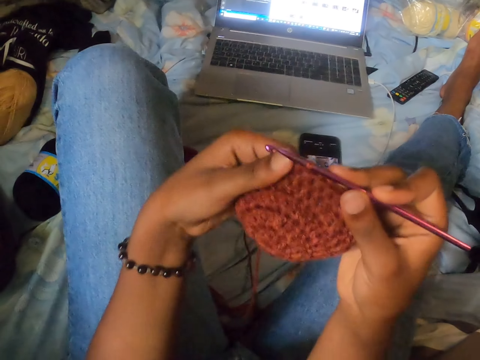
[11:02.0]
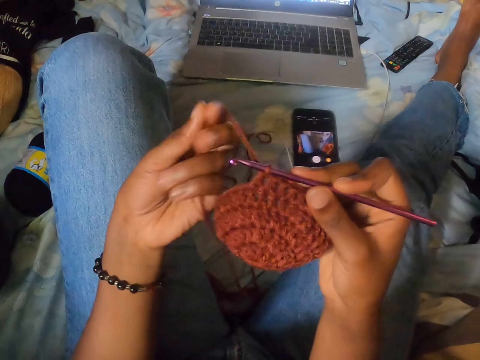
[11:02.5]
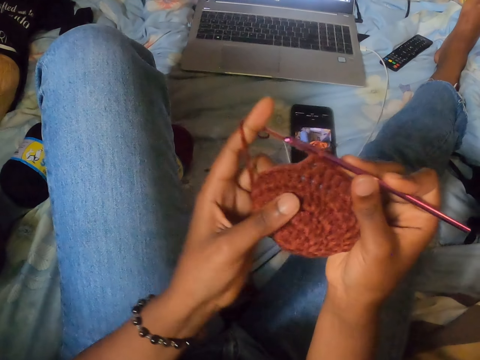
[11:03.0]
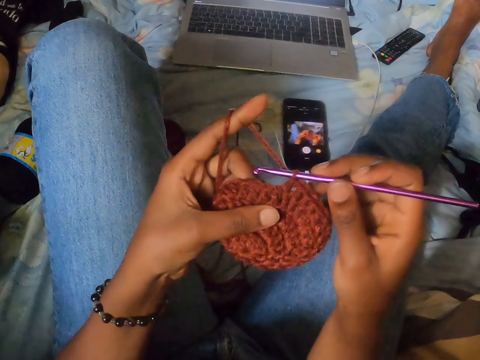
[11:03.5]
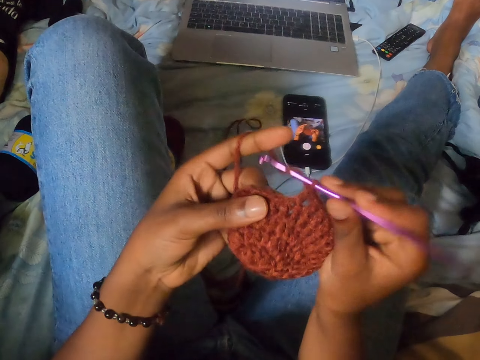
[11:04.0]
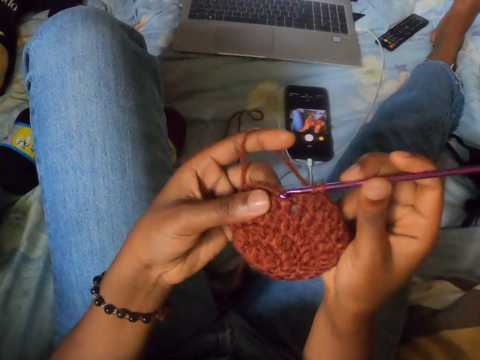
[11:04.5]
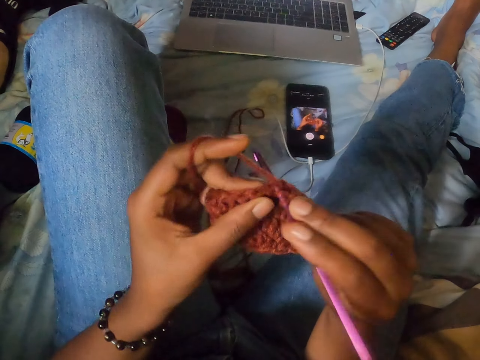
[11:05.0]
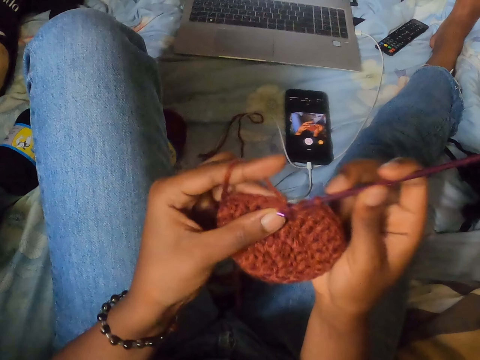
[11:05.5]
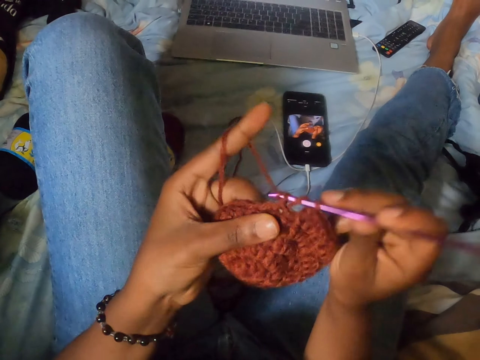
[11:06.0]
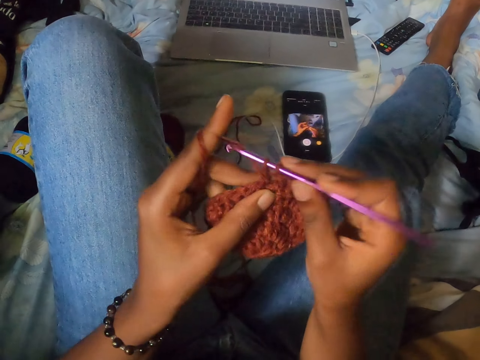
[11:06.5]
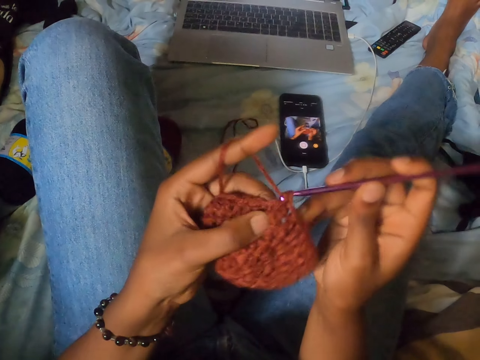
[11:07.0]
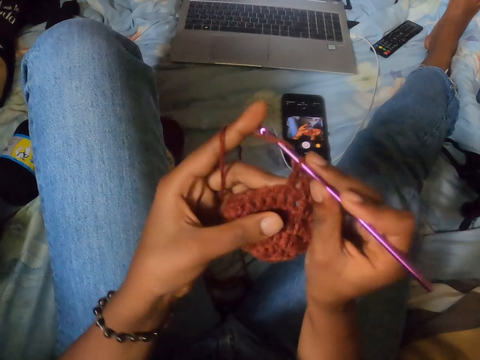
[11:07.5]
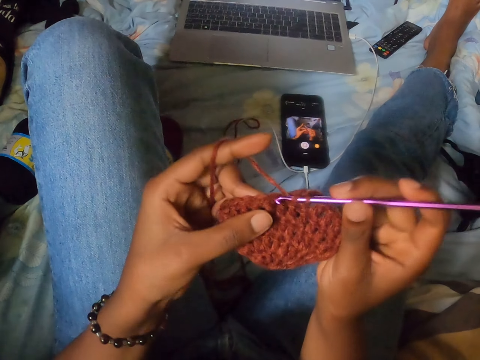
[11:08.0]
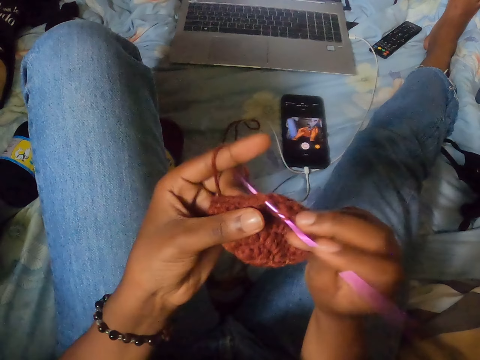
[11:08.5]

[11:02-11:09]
The camera wearer crochets with both hands.

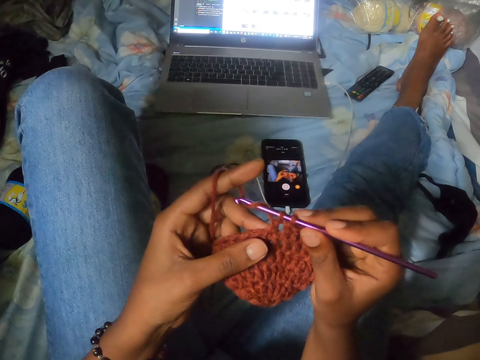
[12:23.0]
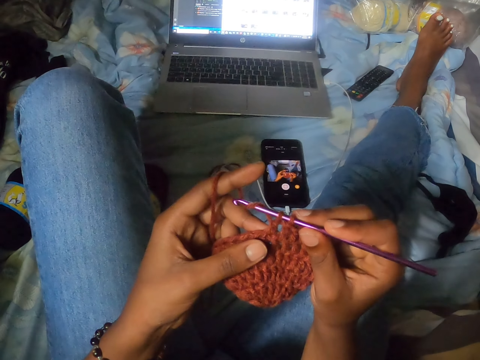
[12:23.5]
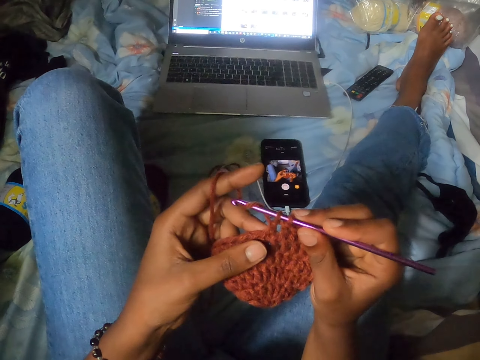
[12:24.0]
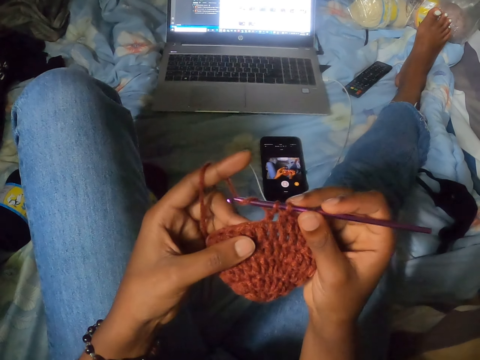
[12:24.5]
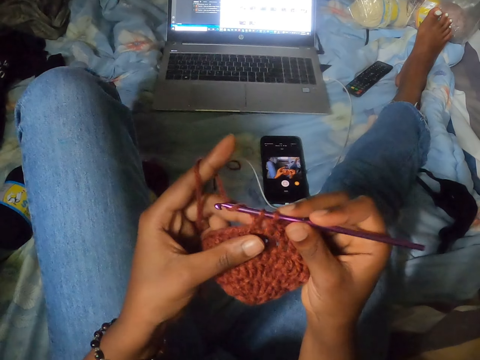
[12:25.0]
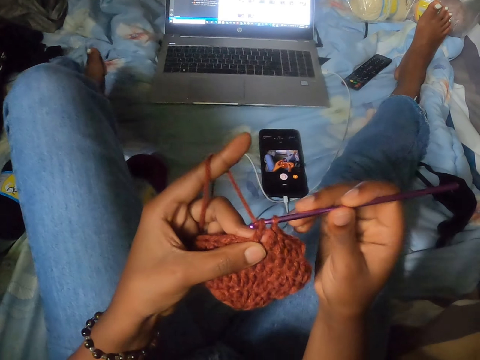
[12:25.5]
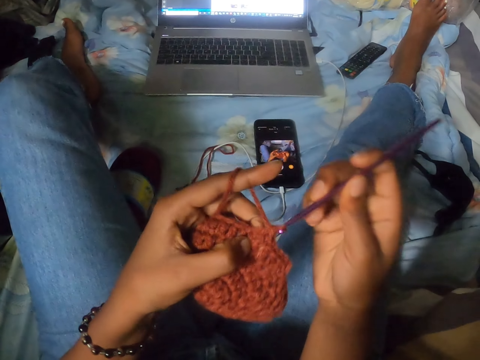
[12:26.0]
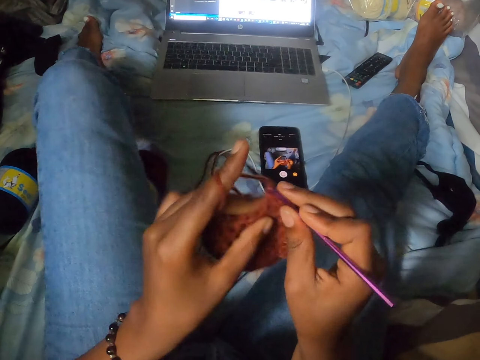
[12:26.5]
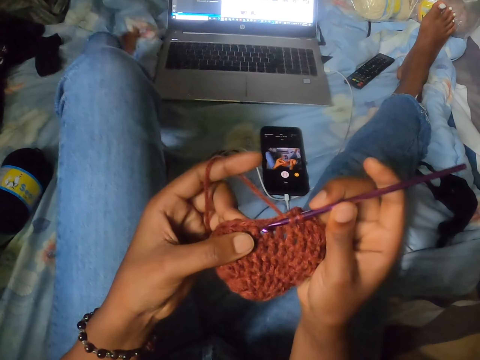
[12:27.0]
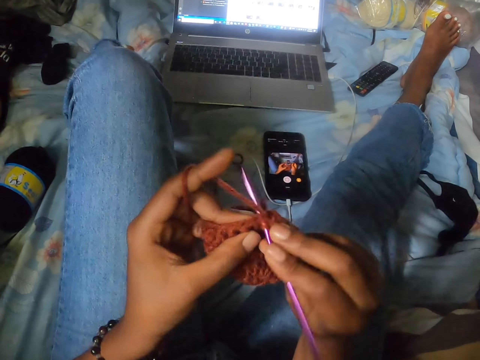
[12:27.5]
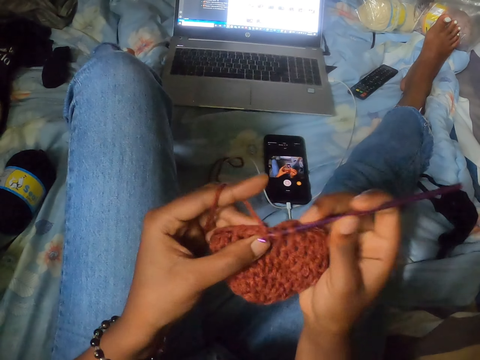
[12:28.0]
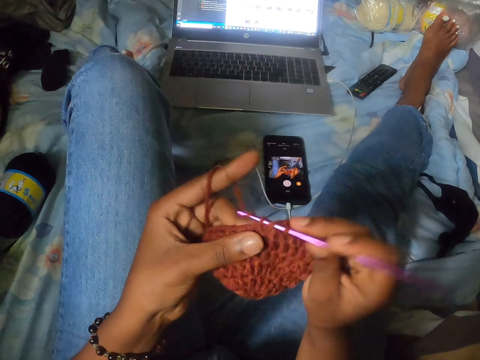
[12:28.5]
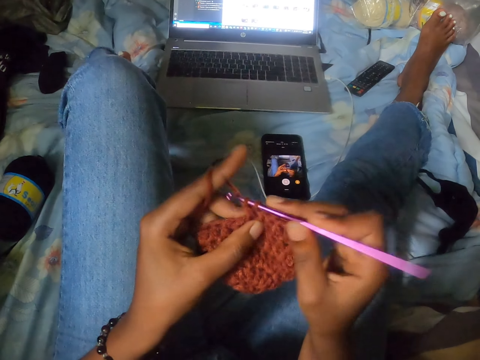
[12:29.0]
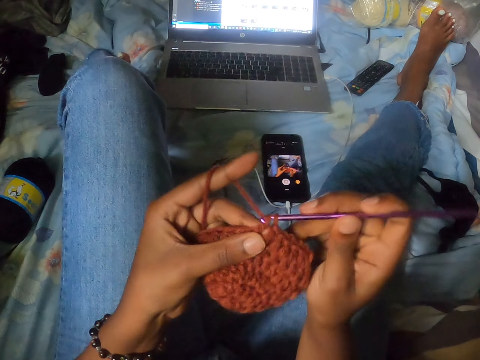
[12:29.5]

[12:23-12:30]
The camera wearer crochets with both hands. She slides her left foot on the duvet.

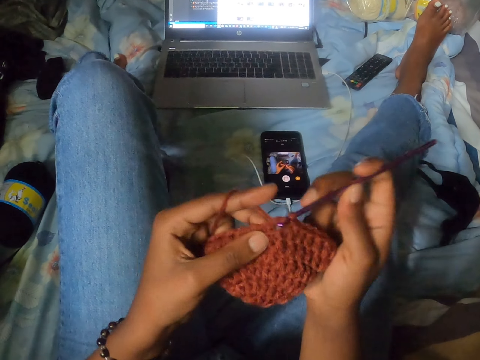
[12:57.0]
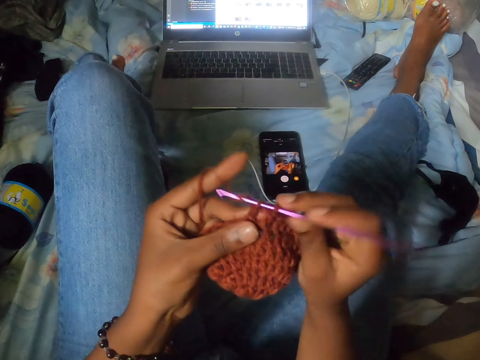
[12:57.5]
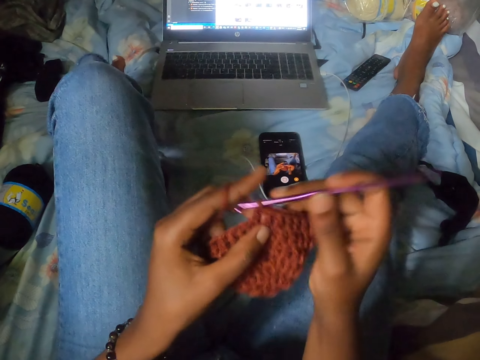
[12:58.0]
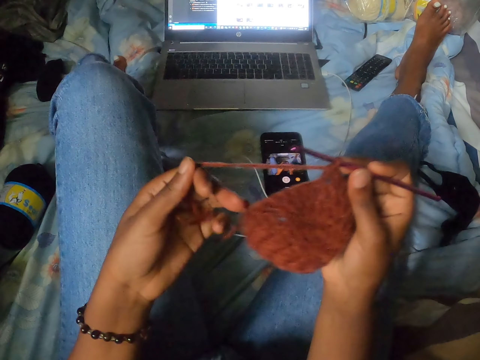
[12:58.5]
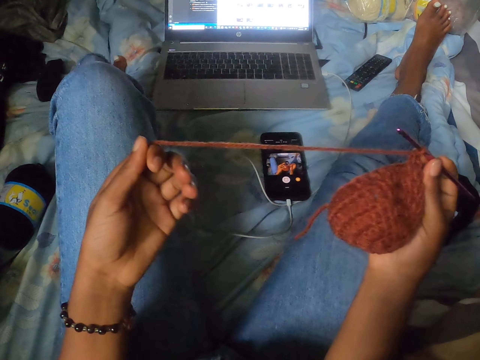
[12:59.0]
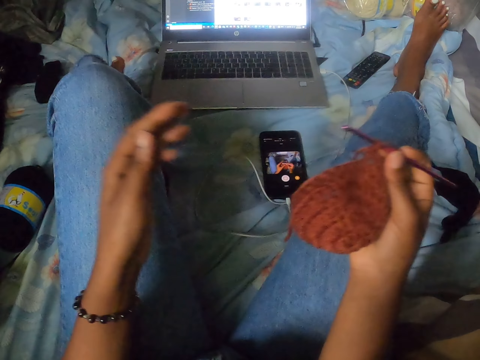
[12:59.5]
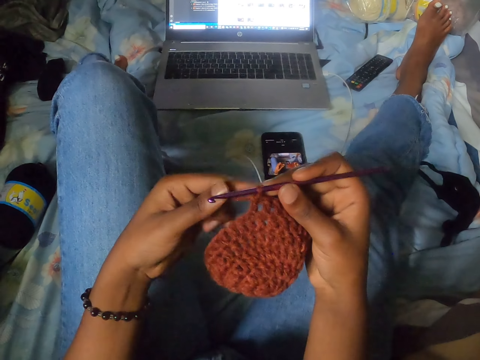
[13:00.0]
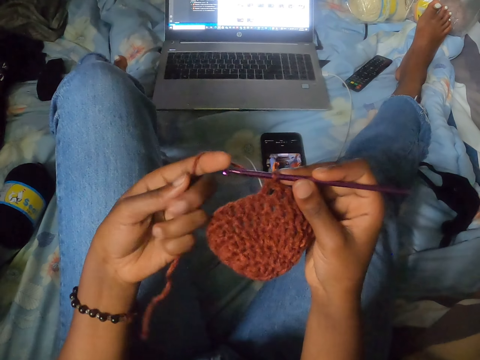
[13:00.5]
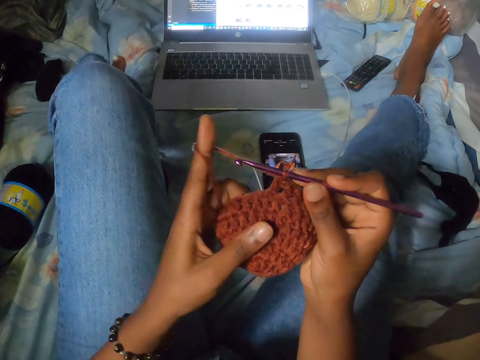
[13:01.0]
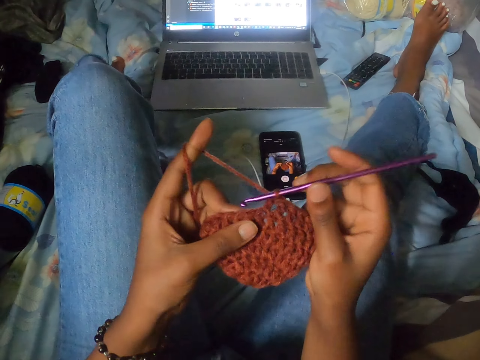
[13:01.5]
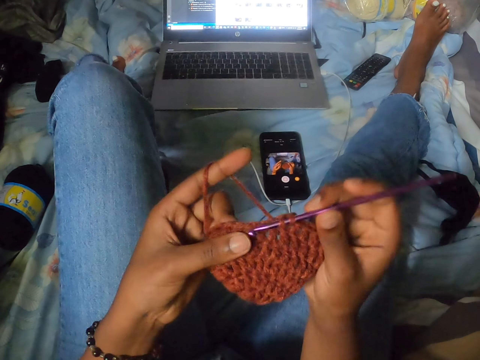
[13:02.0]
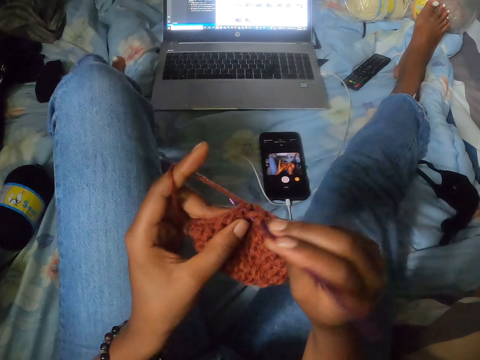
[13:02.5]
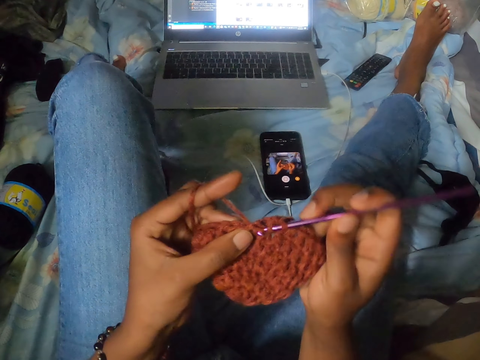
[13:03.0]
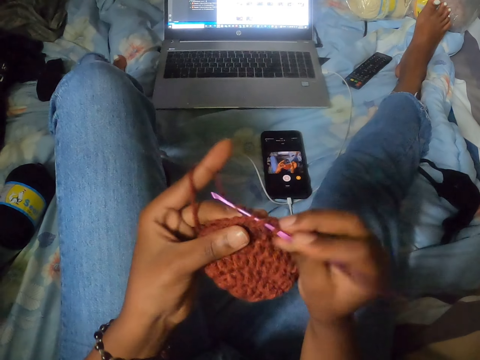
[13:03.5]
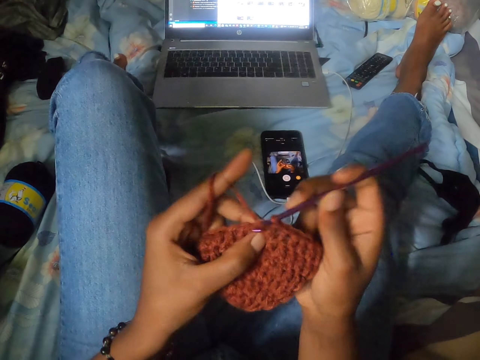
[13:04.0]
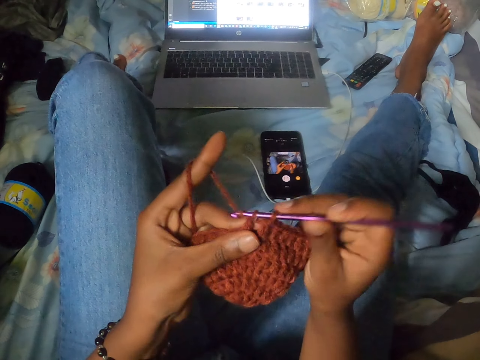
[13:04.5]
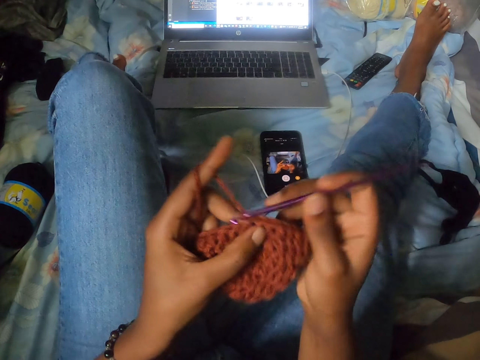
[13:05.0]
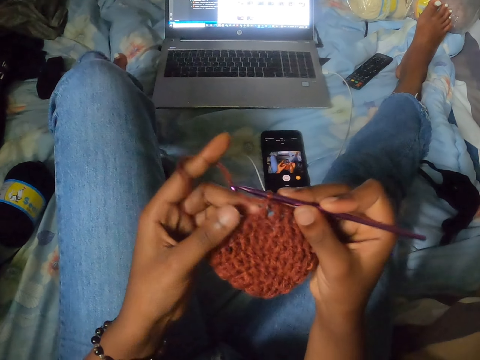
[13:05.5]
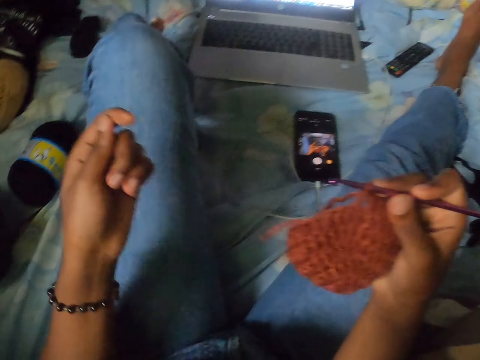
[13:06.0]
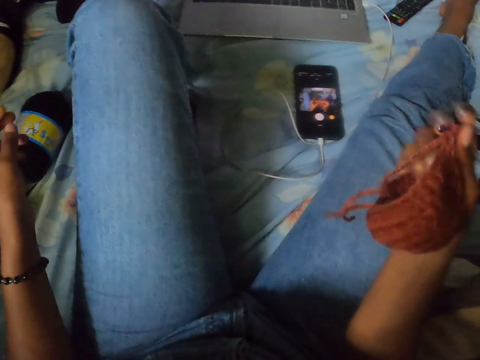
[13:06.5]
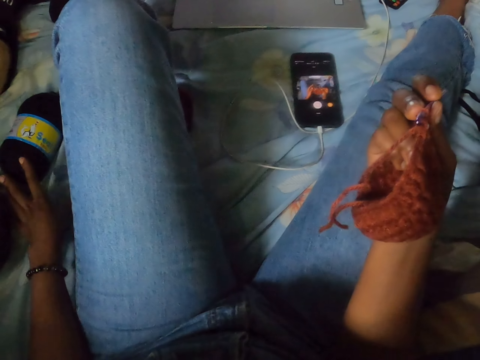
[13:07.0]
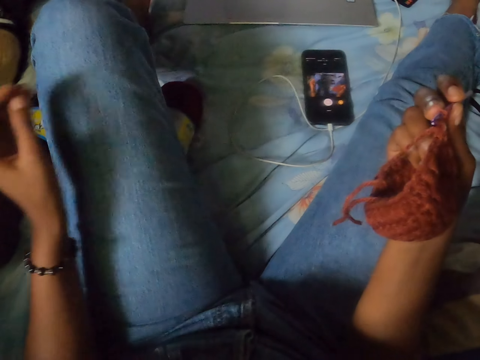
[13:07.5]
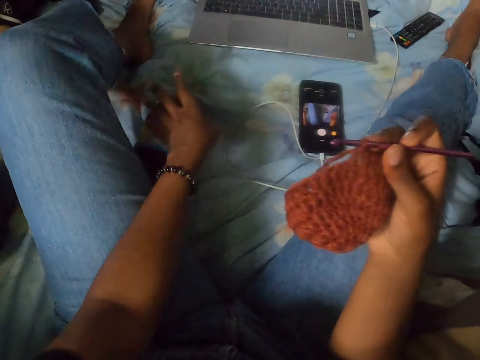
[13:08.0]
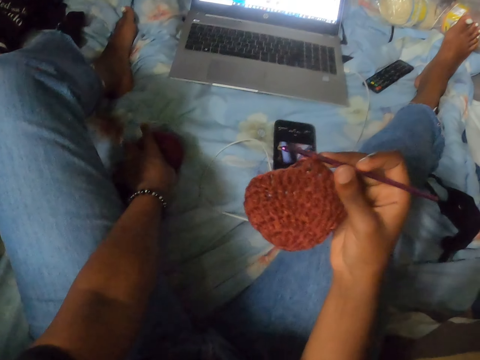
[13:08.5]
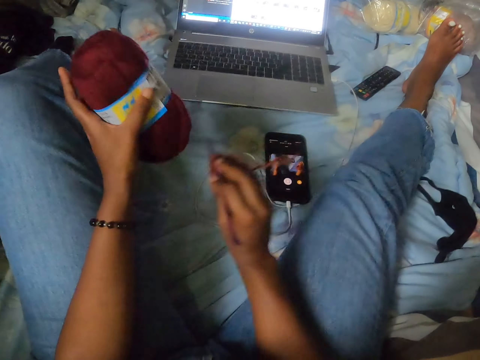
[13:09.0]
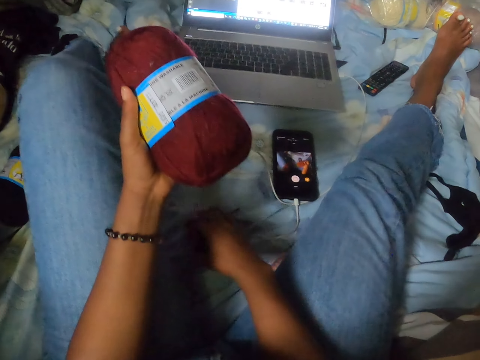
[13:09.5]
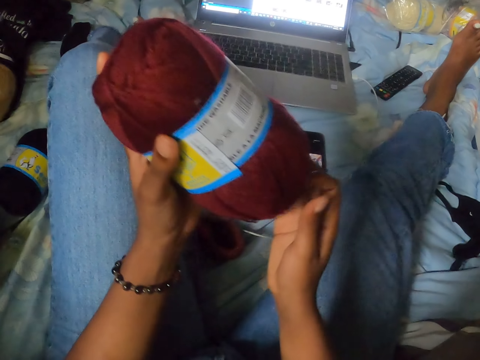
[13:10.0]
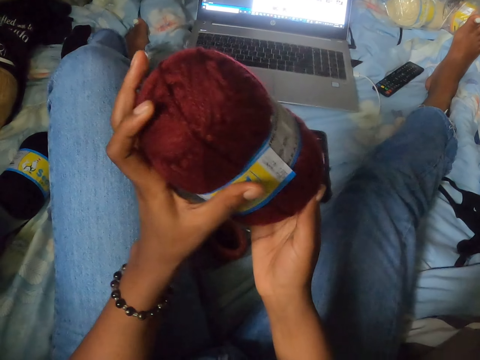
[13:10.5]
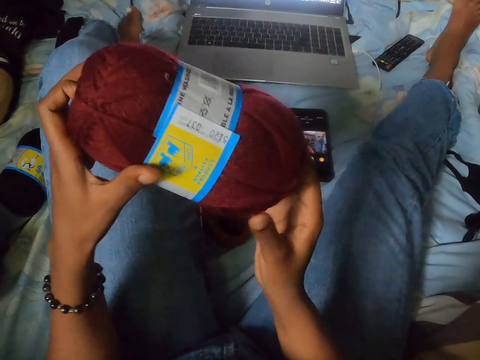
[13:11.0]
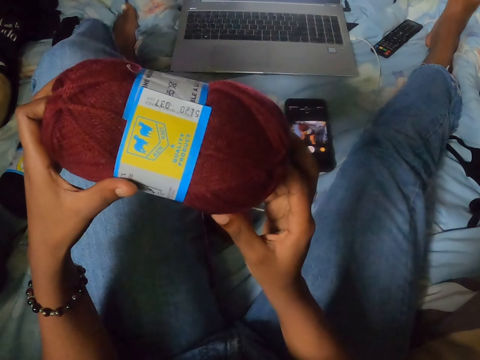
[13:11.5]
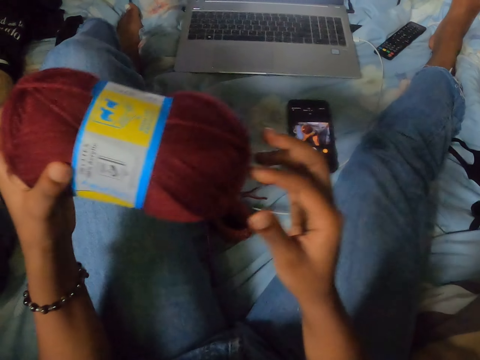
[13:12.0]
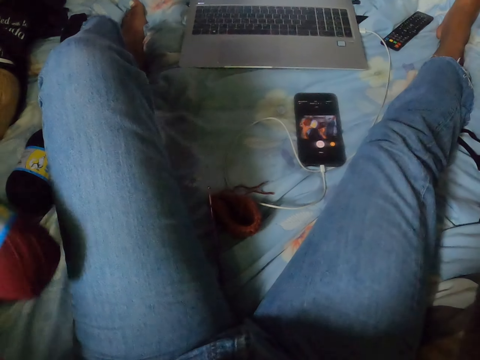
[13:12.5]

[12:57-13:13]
The camera wearer pulls at the length of wool thread. She crochets the thread with both hands. She stares at the cellphone. She touches a black skein of wool or a bottle with her left hand. She picks up the thread on top of the bedsheet. She touches a brown skein of wool with her left hand. She drops the crochet pin in her right hand on the duvet. She touches the thread. She holds the brown skein of wool with both hands. She puts the thread down on top of the bedsheet.
